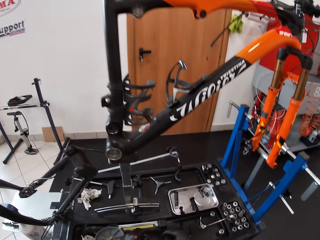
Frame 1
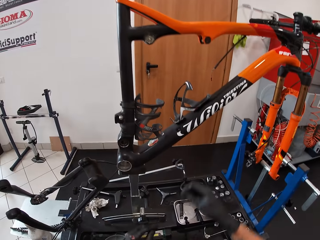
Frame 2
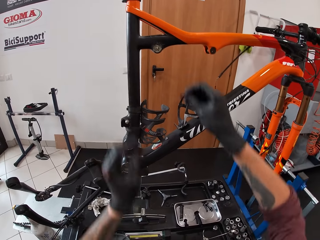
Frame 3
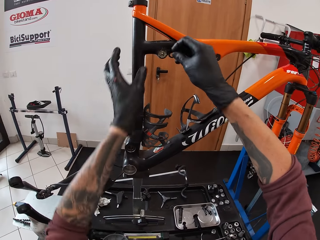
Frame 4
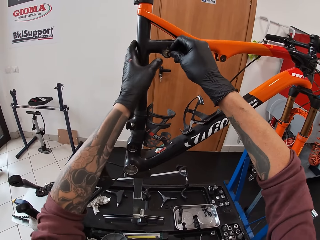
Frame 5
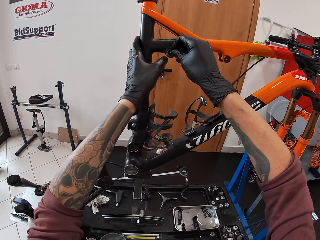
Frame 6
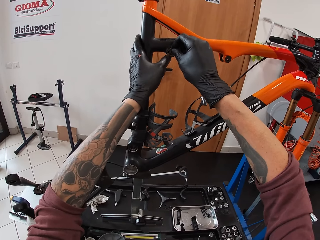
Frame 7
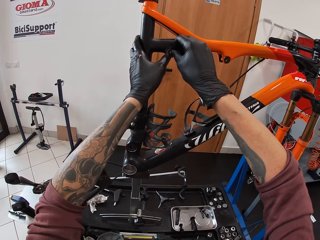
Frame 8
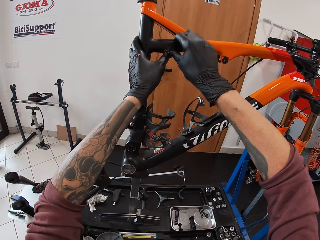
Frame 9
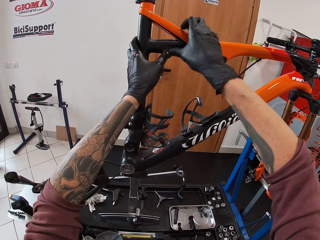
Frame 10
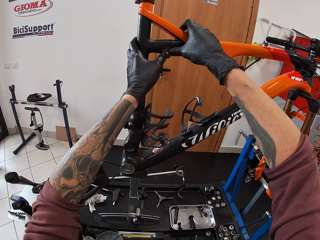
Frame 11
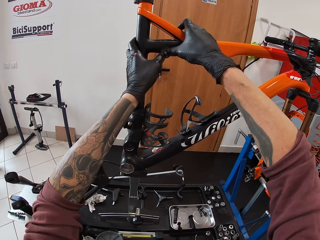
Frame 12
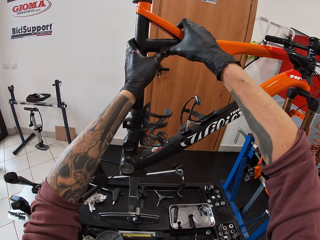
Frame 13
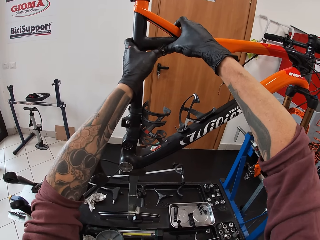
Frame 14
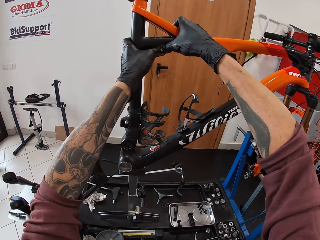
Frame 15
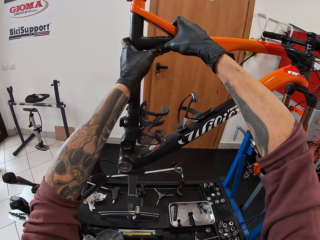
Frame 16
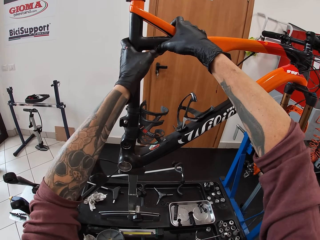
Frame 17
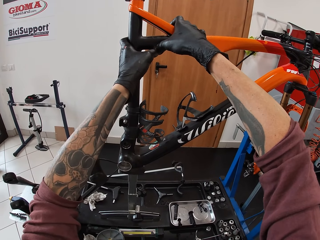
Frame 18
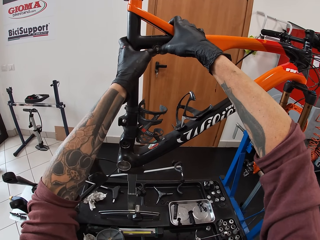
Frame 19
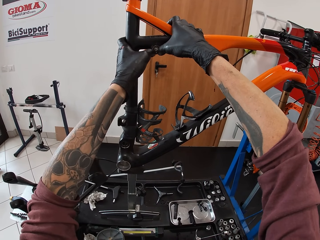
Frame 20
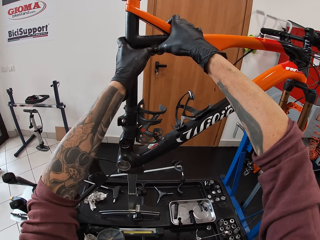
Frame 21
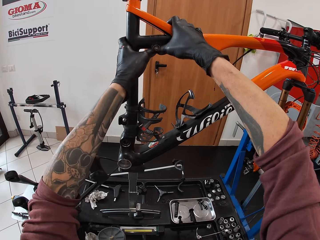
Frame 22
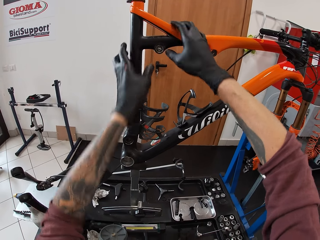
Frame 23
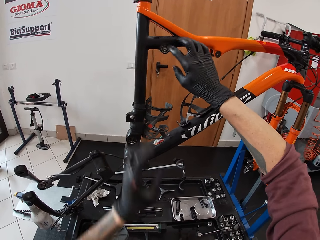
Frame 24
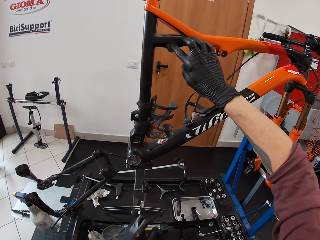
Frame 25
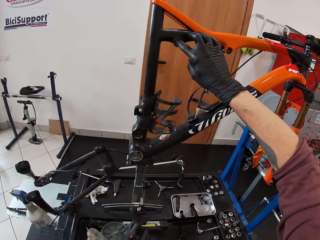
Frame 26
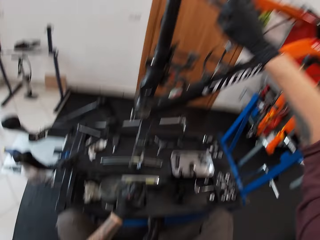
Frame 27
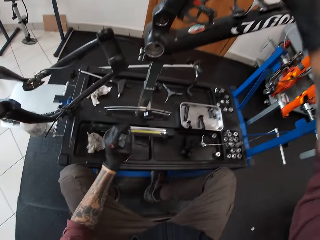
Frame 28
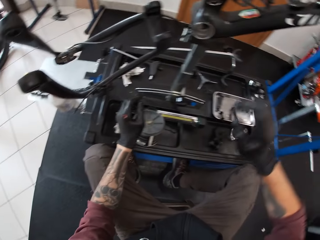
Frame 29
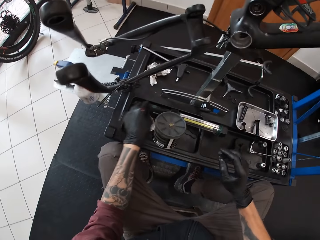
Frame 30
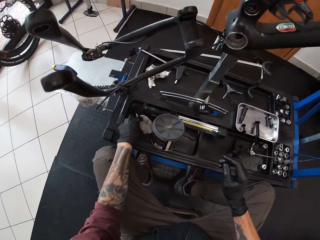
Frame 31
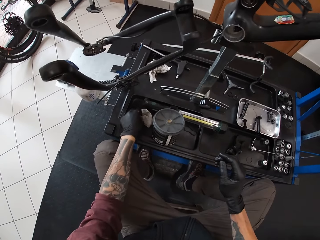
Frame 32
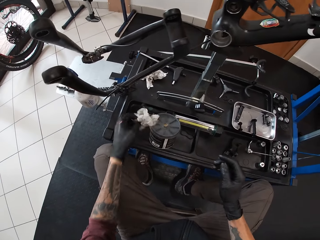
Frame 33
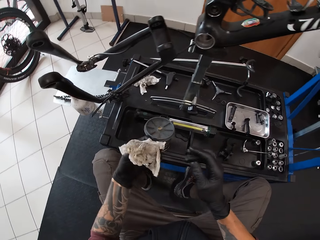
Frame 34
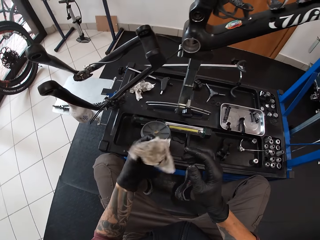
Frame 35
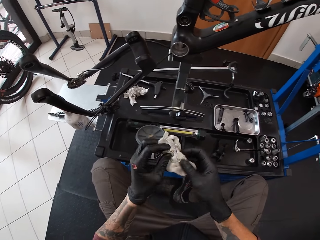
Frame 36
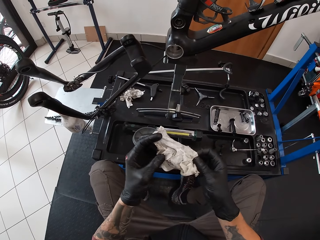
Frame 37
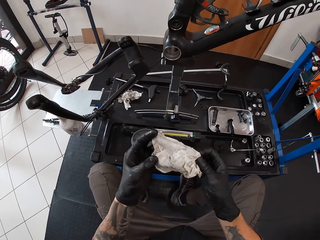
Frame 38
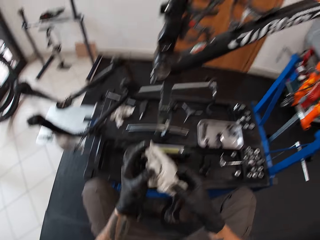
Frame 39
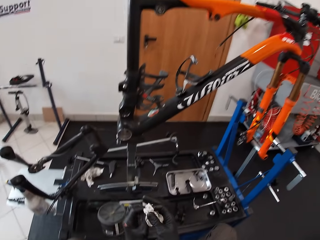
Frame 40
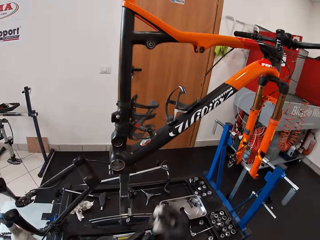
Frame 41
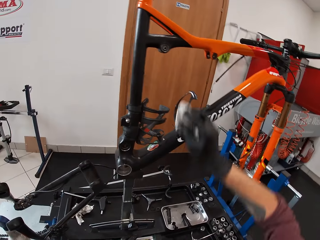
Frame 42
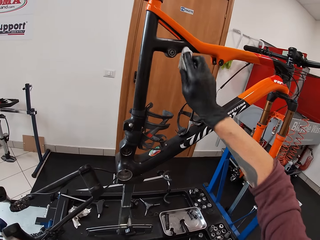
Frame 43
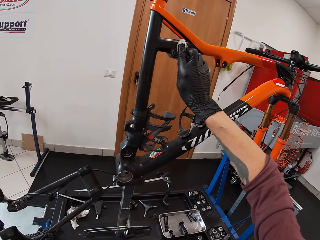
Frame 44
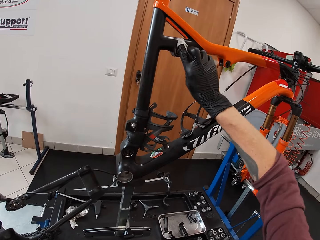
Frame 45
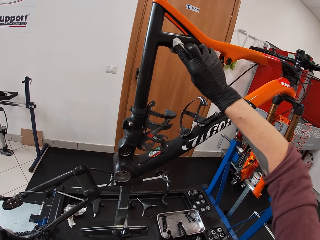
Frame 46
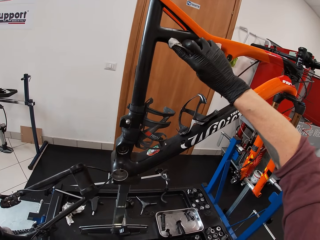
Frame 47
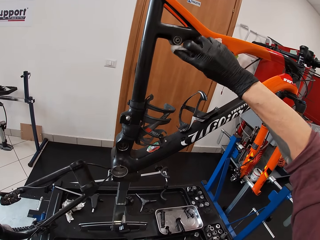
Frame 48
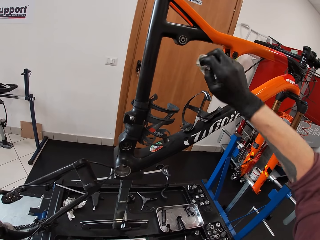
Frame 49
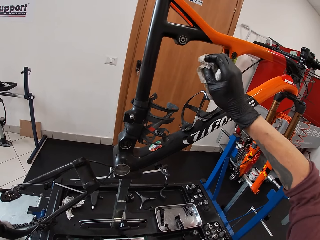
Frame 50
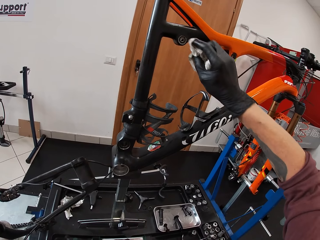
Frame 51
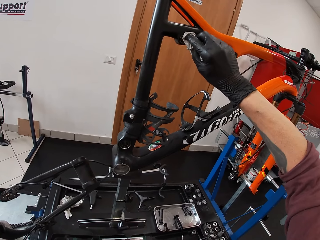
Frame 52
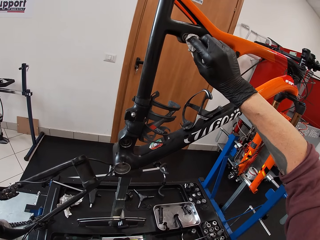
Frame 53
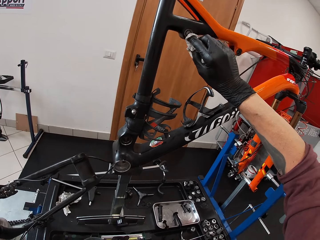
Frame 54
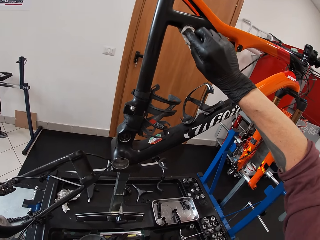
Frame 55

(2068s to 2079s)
The camera wearer places a ring on the bicycle. He presses the washer on the bolt hole on the metalwork with both hands. He picks up the piece of tissue on the table with his left hand. He holds the piece of tissue in his left hand with his right hand. He looks at the piece of tissue. He wipes the bolt hole on the metalwork with the piece of tissue in his right hand.

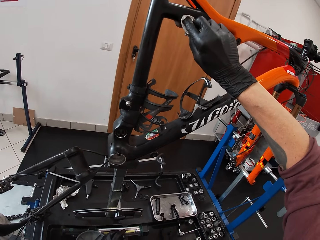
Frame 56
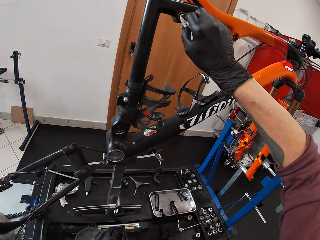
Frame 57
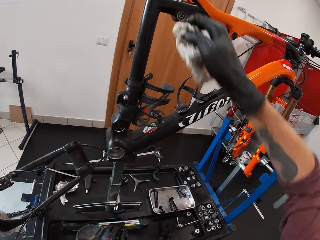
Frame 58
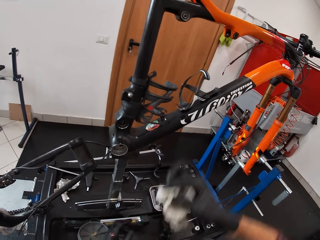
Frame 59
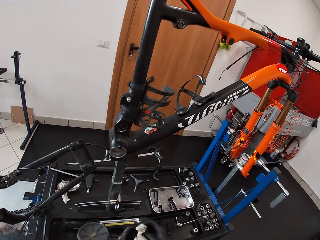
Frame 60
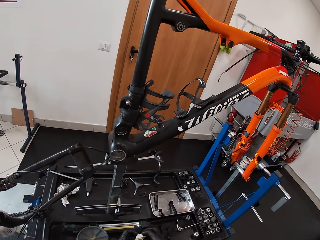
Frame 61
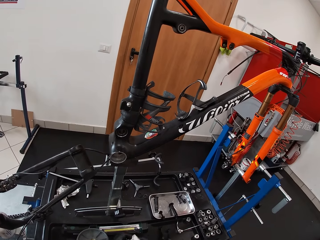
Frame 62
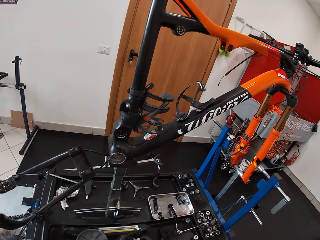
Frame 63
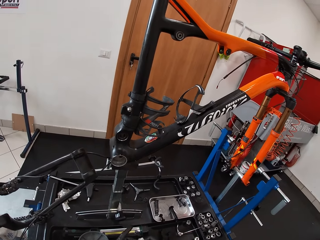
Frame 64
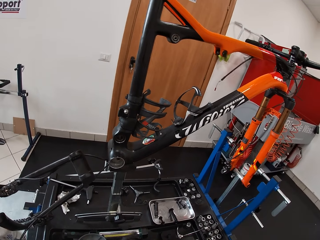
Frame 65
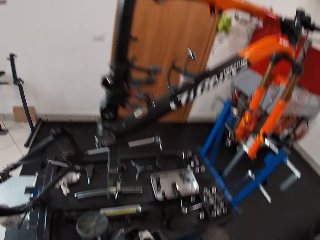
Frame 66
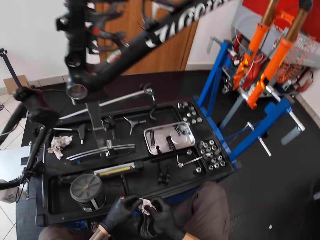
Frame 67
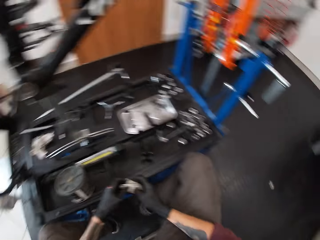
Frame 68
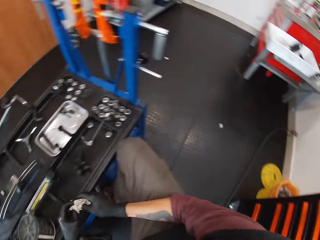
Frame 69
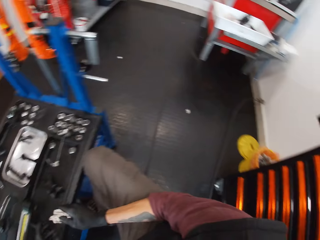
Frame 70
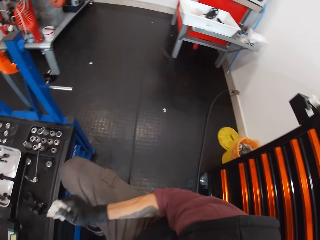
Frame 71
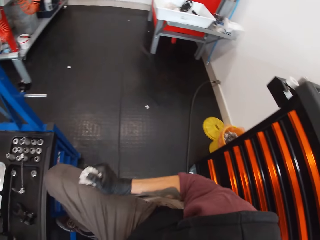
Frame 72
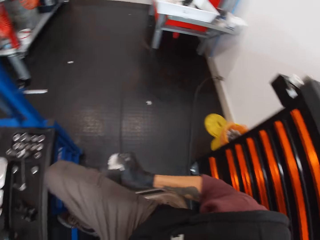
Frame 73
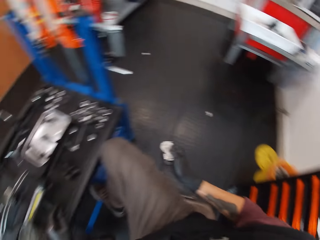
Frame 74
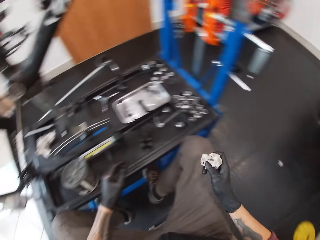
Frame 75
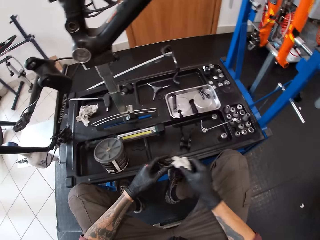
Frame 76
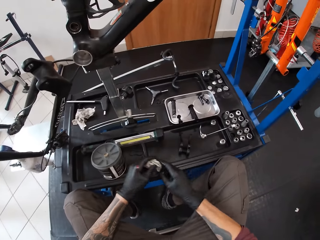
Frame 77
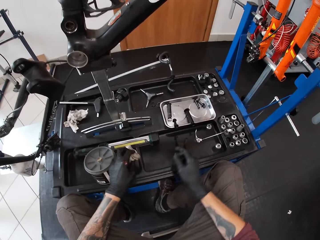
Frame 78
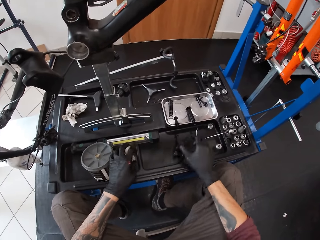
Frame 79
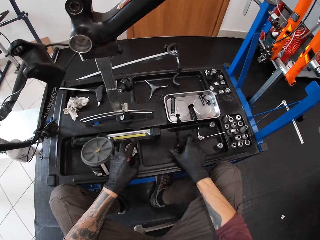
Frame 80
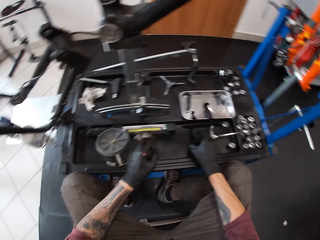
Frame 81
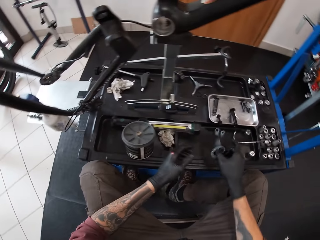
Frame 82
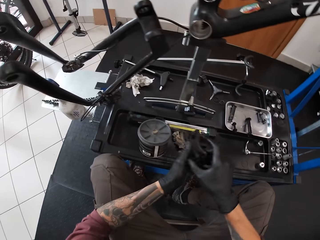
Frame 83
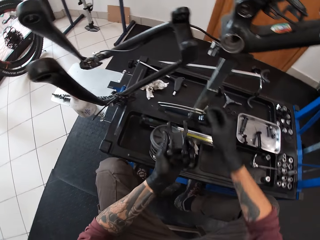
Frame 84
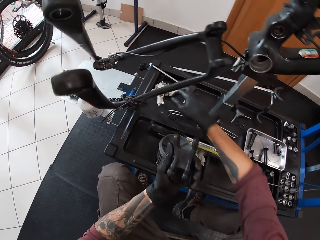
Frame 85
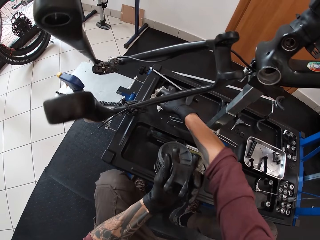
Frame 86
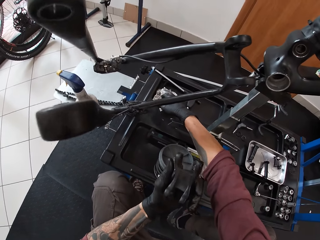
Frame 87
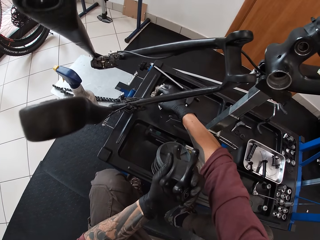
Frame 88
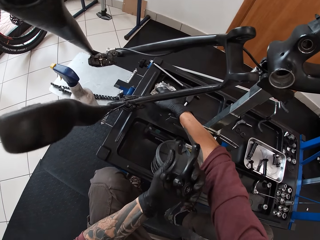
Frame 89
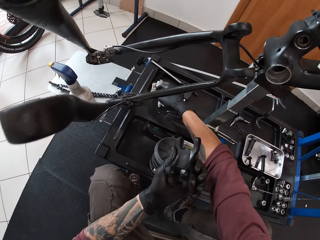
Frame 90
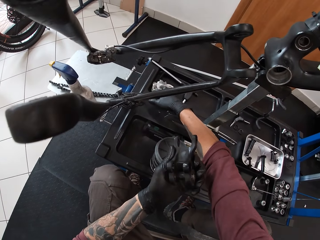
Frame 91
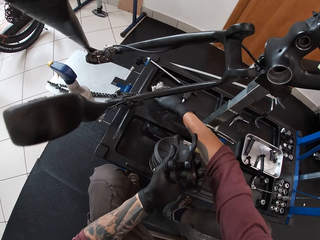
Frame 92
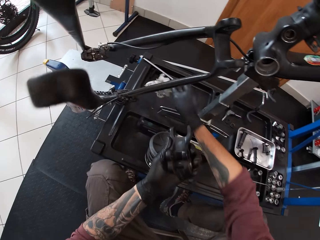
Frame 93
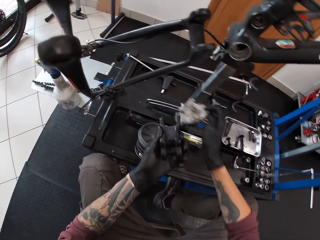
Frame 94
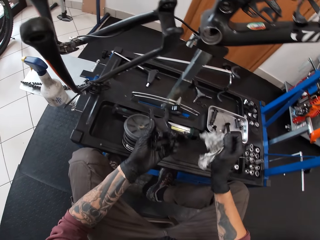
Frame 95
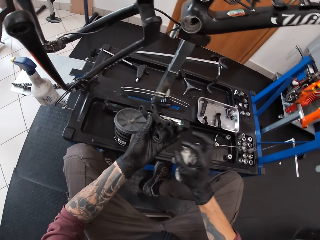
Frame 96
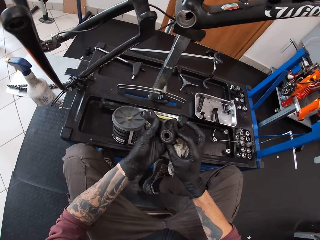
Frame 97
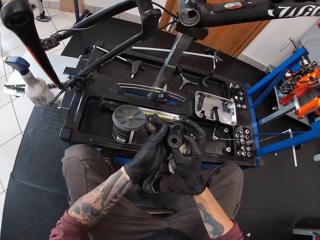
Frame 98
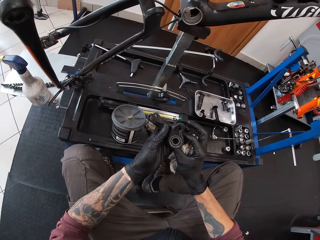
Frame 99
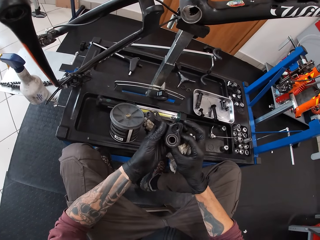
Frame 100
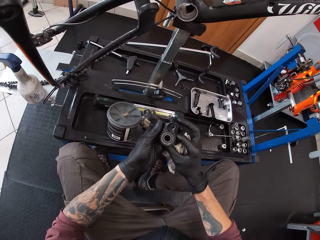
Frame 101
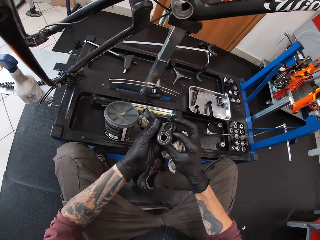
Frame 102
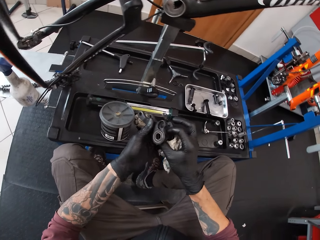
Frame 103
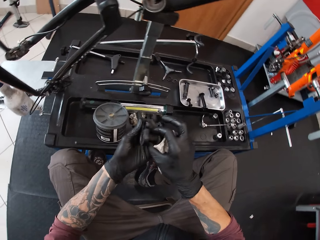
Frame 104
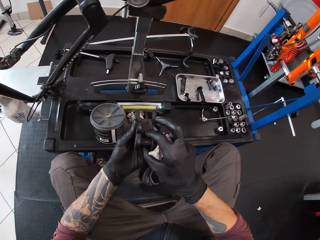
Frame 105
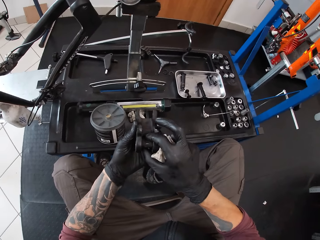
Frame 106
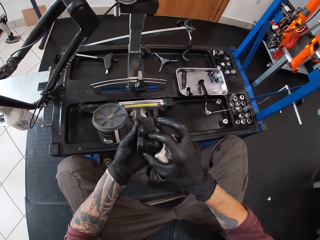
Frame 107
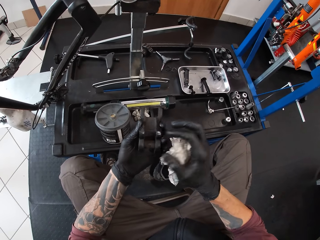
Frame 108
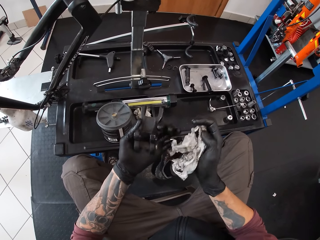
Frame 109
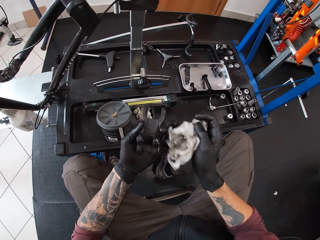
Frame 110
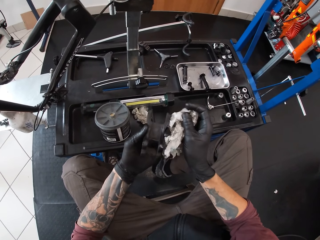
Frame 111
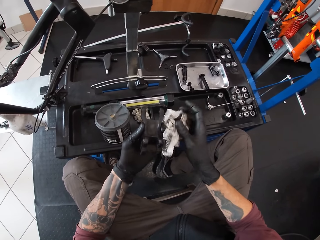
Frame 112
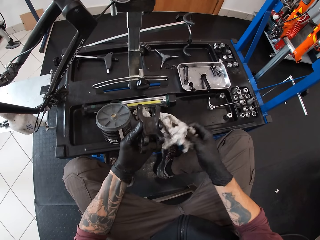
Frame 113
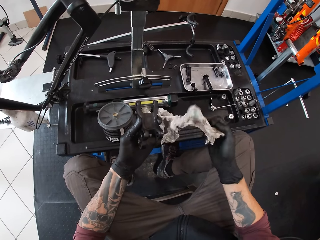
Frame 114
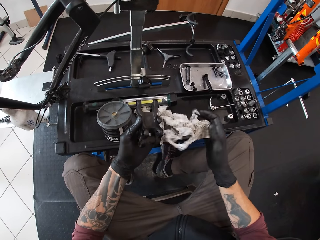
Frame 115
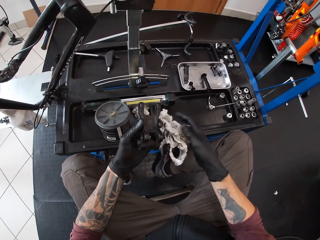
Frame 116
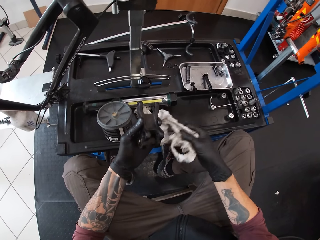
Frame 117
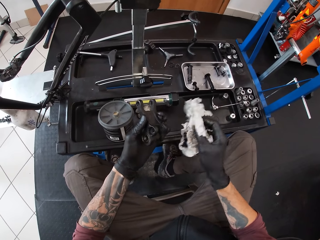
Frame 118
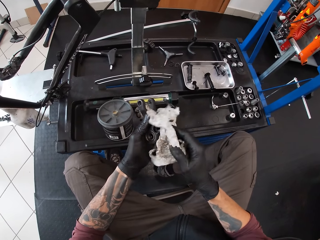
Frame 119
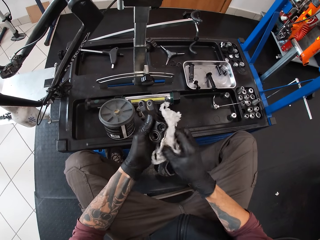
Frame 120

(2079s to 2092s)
The camera wearer wipes the hands. He turns around. He places a serviette on the left hand. He drops the serviette. He picks up a metal roller from the table with his right hand. He moves the metal roller from his right hand to his left hand. He picks the piece of tissue or serviette from the table with his right hand. He touches the metal. He adjusts the serviette.
